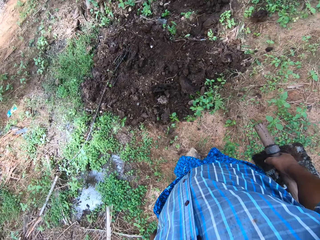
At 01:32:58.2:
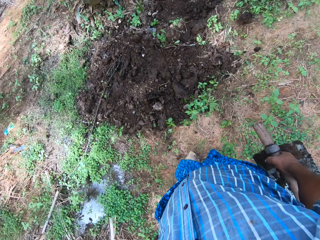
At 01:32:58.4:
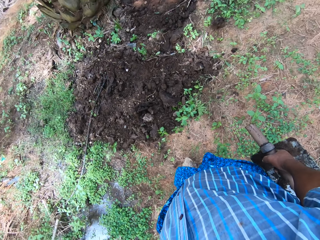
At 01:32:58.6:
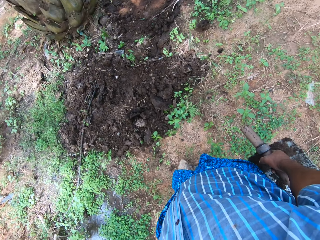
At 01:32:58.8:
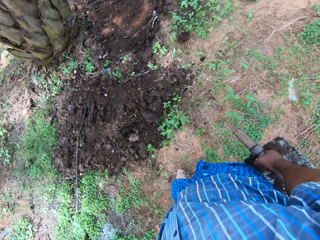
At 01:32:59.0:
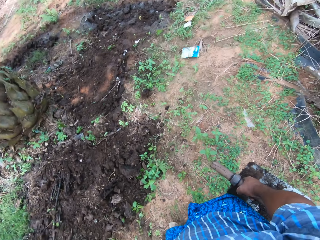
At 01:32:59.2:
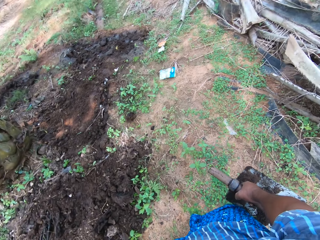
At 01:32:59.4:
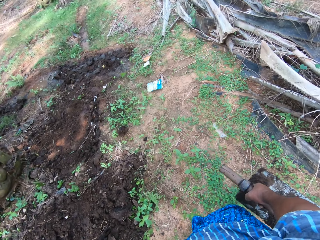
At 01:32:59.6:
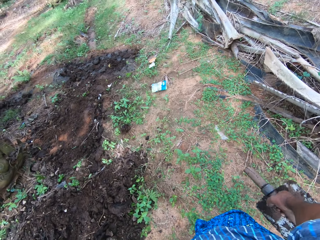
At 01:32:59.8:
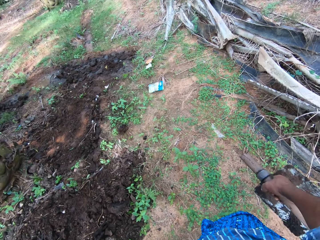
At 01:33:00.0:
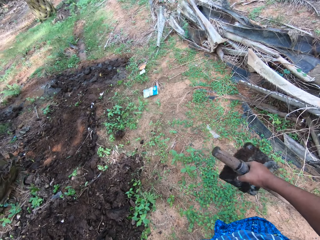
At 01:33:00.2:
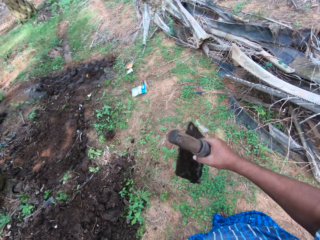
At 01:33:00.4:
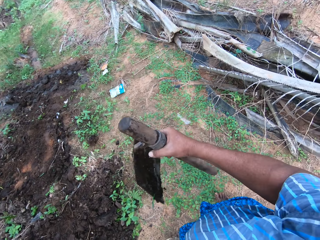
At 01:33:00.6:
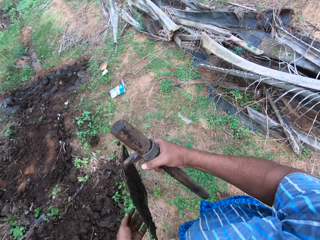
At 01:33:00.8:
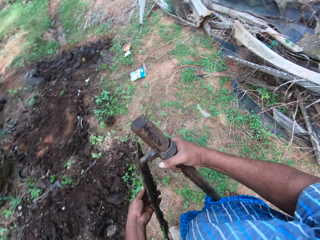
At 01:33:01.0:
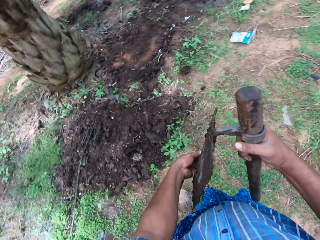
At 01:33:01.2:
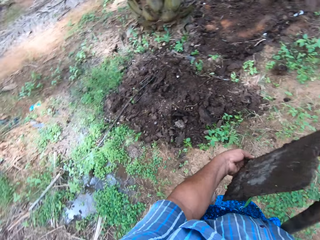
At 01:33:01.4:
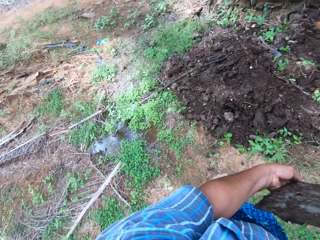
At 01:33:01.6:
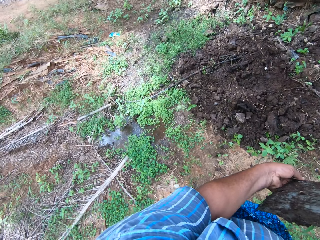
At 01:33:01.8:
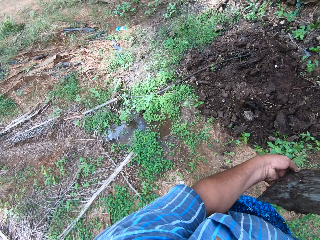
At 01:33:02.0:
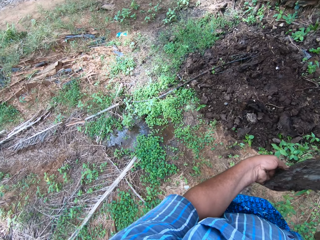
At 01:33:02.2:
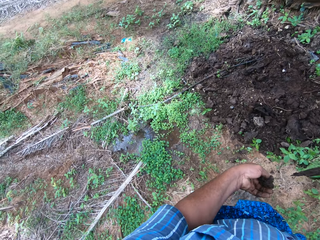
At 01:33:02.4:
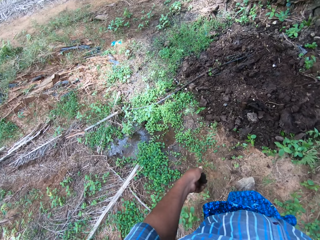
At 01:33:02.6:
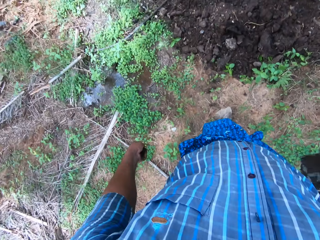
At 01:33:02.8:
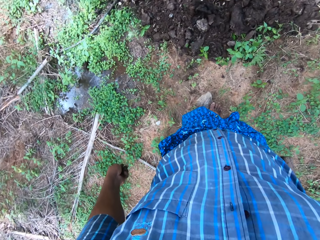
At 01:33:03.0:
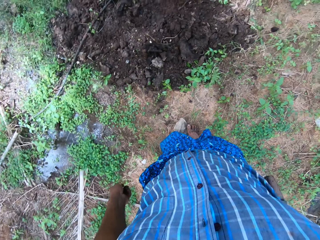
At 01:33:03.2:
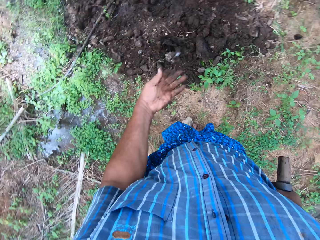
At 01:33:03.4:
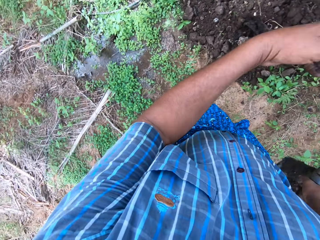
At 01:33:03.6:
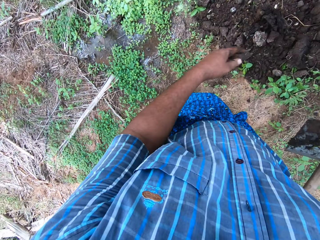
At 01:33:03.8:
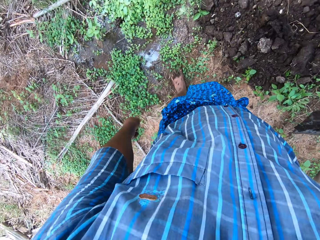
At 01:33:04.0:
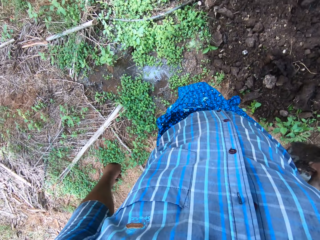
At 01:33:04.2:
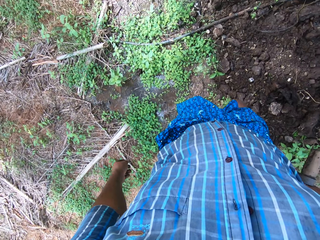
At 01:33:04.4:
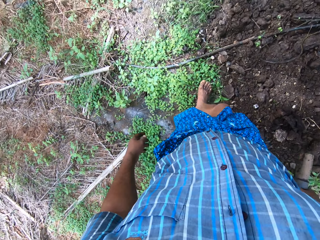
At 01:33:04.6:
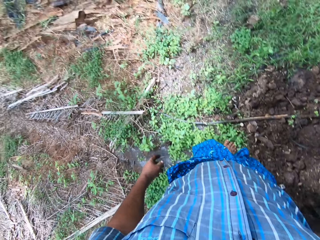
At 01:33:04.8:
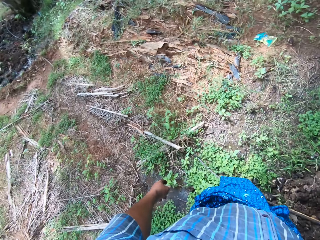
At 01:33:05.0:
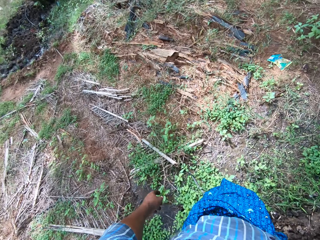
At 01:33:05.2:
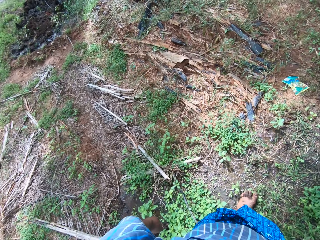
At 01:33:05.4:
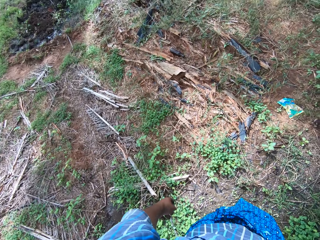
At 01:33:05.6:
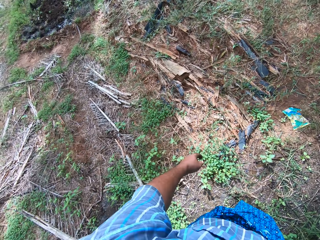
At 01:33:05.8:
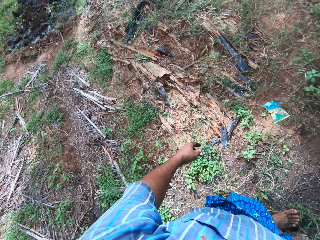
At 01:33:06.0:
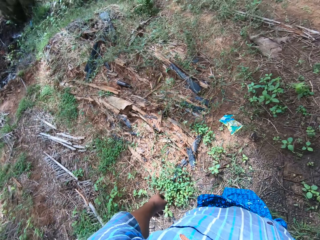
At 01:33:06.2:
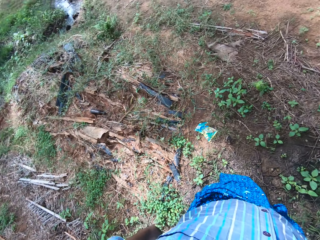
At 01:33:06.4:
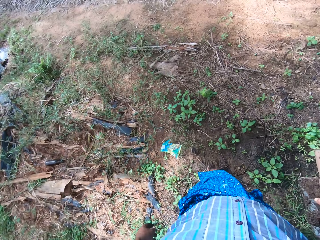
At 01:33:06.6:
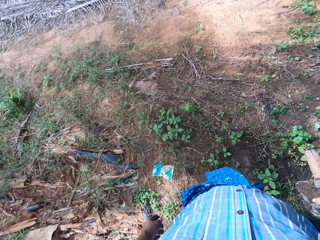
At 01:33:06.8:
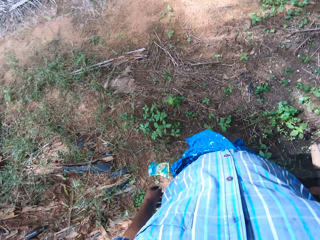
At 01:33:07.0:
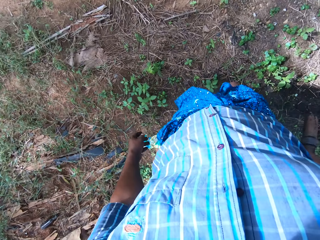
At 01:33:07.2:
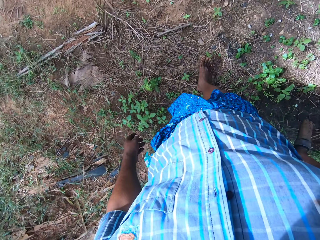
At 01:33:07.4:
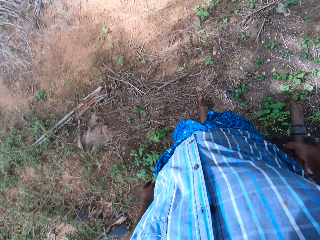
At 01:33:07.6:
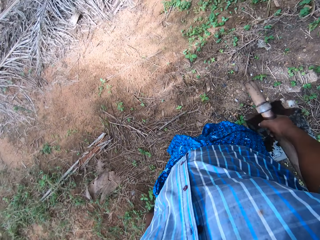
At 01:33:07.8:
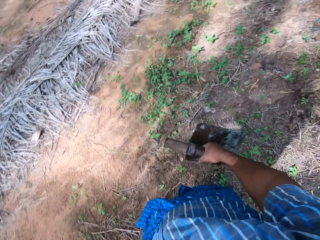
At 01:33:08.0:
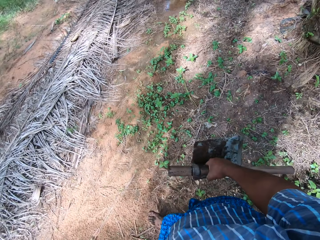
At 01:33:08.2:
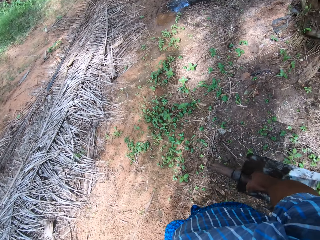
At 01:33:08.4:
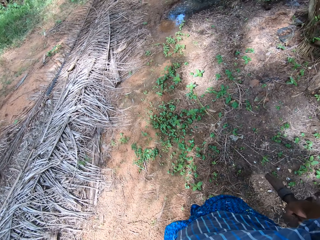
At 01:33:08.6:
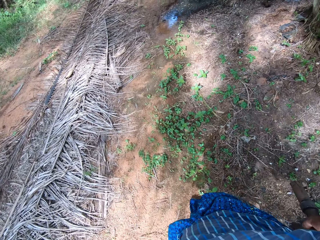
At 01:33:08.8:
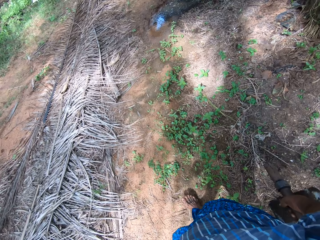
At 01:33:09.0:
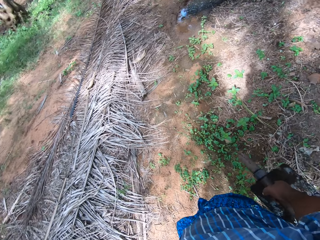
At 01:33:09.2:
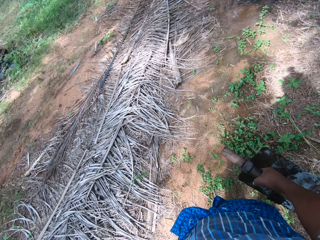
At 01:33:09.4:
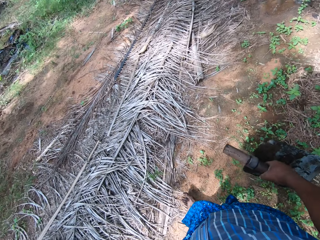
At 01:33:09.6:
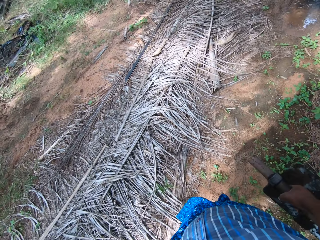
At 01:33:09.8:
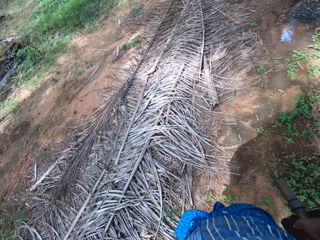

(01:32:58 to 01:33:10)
The camera wearer lifts the digging hoe in his right hand. He wipes the sand on the digging hoe blade with his left hand. He throws the sand in the hand on the ground. He looks around the field work area. He walks to a small field stream. He walks around the farm.

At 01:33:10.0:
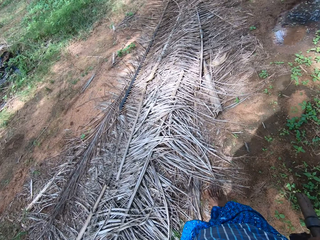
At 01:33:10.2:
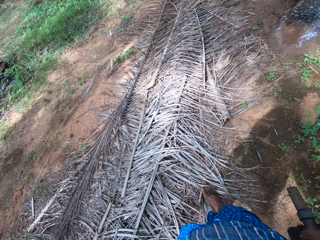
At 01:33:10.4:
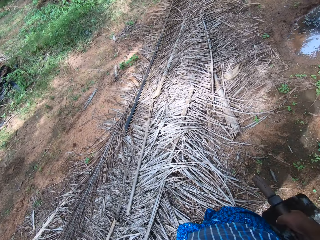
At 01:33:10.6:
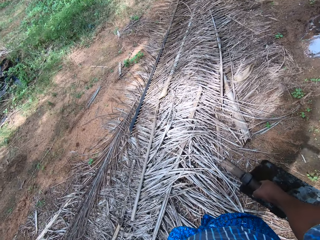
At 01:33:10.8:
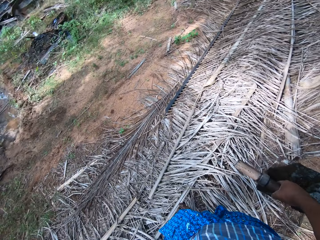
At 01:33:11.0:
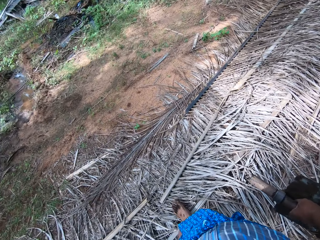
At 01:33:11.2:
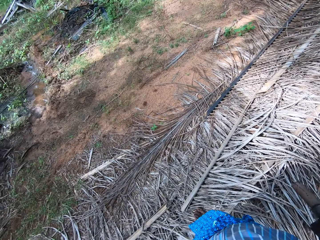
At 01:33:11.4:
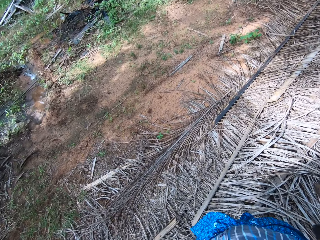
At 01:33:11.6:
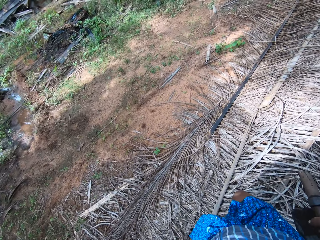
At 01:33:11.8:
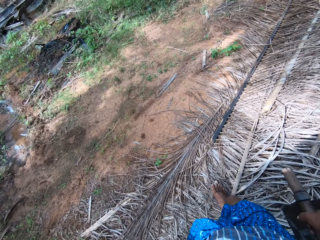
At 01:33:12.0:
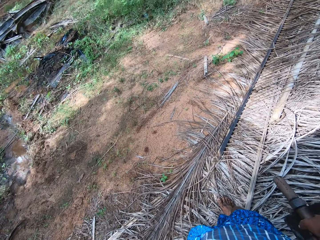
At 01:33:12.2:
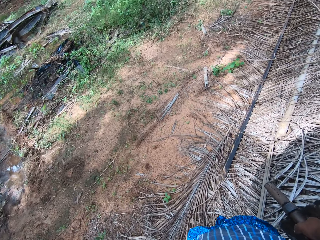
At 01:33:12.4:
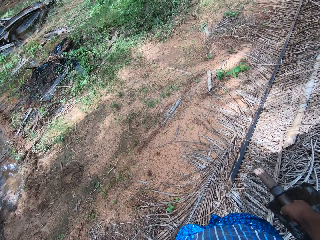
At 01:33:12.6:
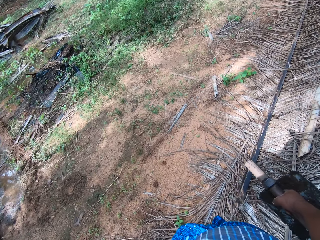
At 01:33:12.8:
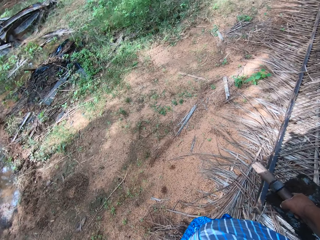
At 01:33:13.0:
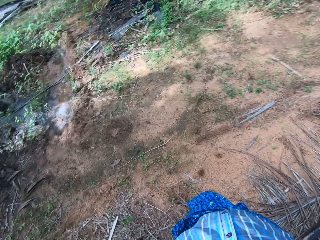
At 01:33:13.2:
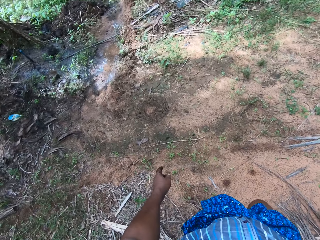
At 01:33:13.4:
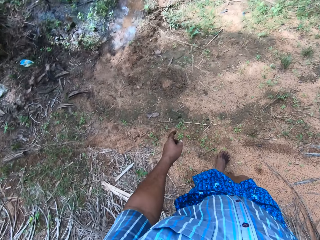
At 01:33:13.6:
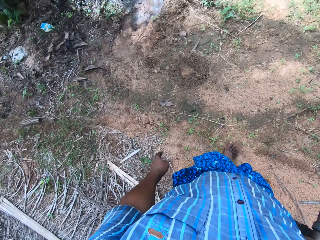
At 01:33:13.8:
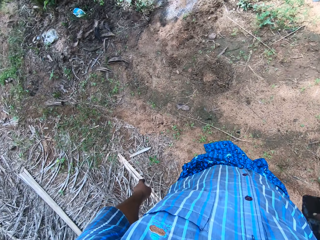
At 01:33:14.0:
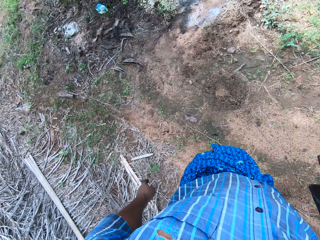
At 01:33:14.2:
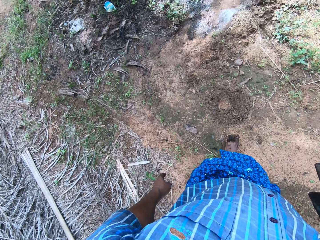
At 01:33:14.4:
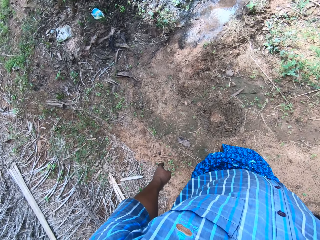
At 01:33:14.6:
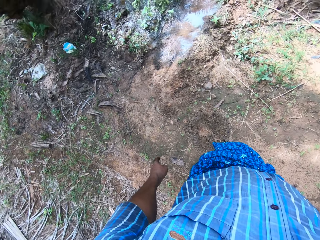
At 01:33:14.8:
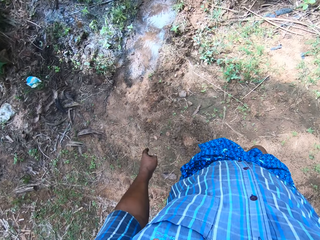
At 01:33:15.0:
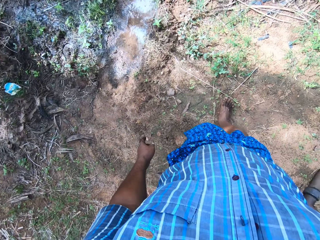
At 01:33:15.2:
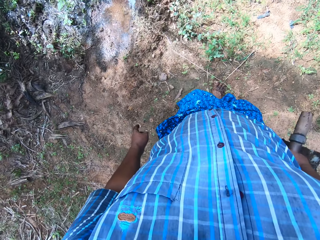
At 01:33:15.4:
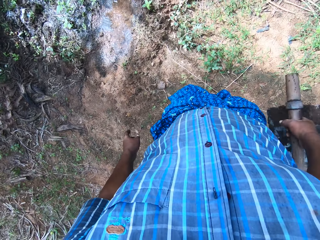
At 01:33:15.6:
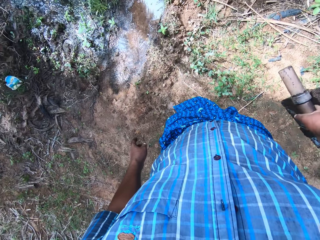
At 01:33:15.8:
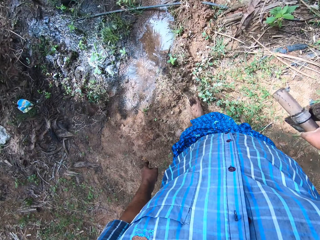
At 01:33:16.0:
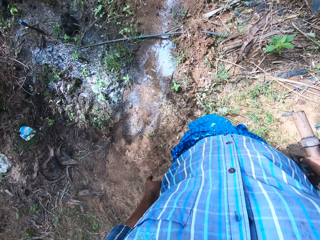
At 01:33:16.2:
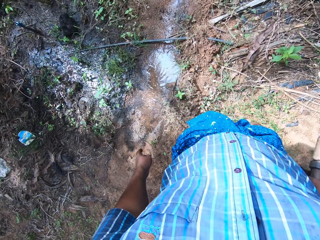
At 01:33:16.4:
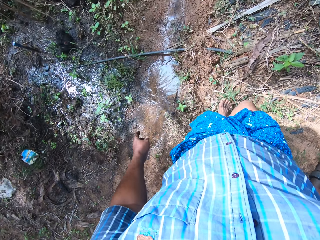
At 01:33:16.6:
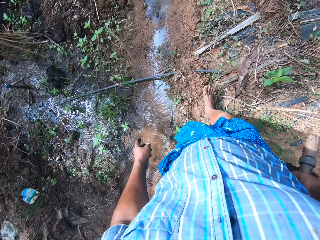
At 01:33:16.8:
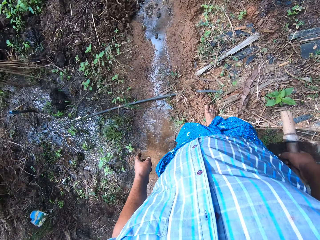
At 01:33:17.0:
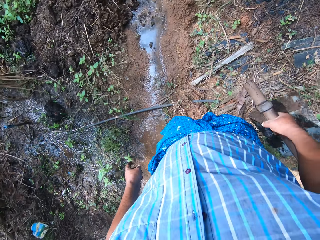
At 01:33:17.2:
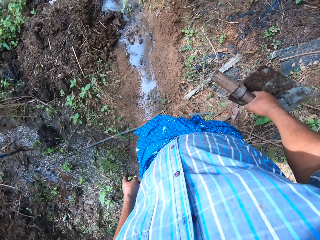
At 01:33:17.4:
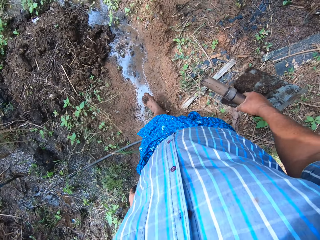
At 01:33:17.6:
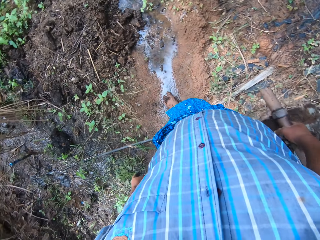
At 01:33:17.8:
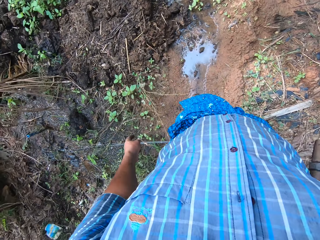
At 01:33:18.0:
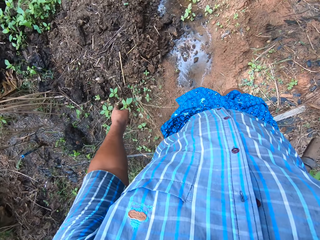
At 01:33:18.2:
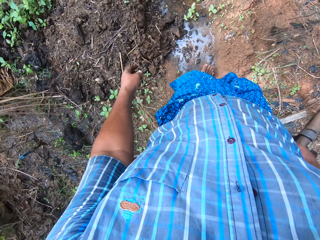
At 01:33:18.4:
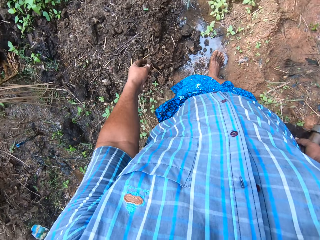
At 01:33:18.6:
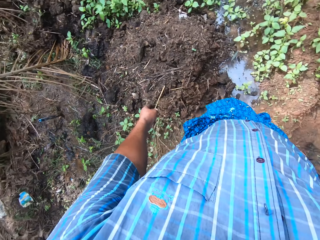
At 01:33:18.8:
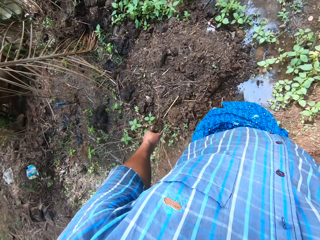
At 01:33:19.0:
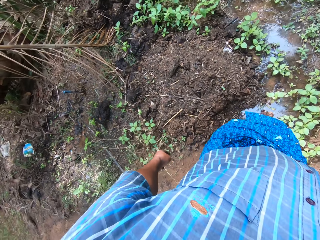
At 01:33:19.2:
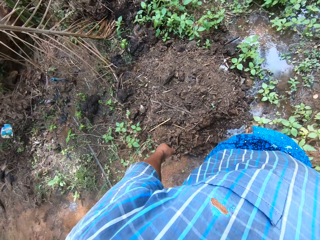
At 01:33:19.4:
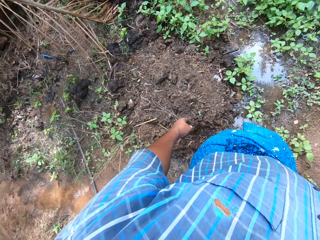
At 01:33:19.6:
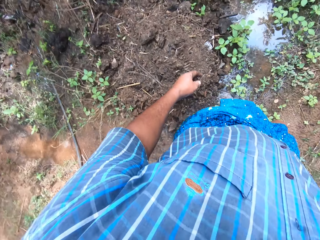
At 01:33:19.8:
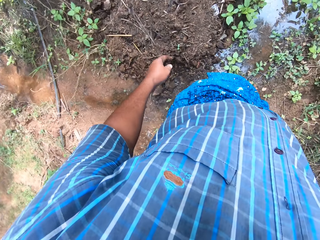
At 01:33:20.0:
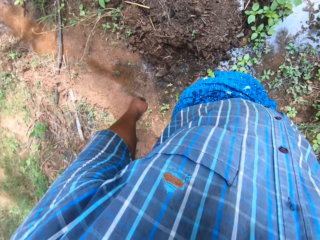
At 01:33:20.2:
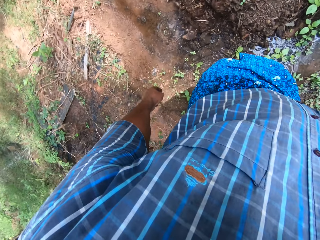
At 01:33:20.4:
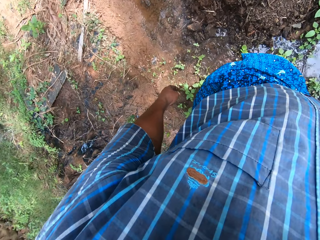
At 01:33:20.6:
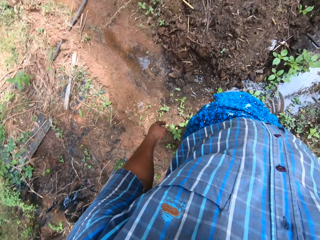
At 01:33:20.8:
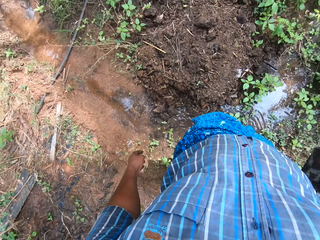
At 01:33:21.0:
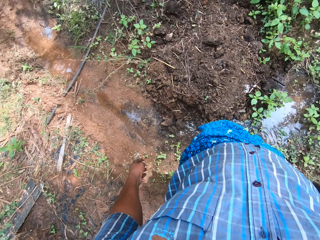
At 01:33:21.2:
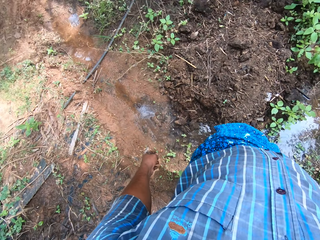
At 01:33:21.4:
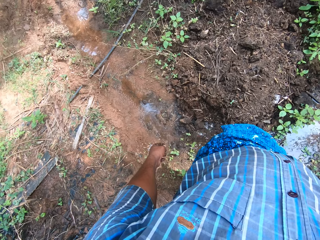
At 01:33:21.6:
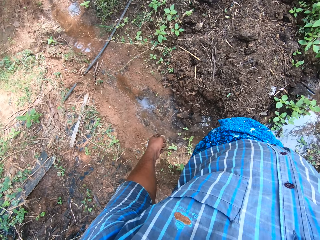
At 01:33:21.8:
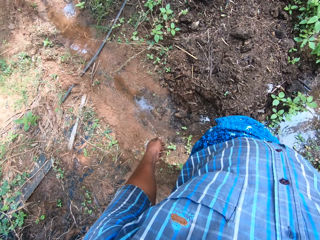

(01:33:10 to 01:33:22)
The camera wearer stops walking for a while.
